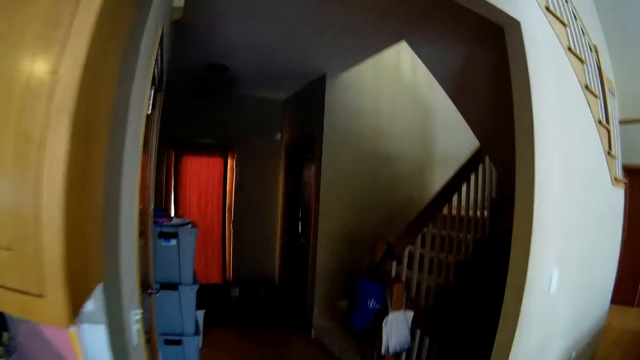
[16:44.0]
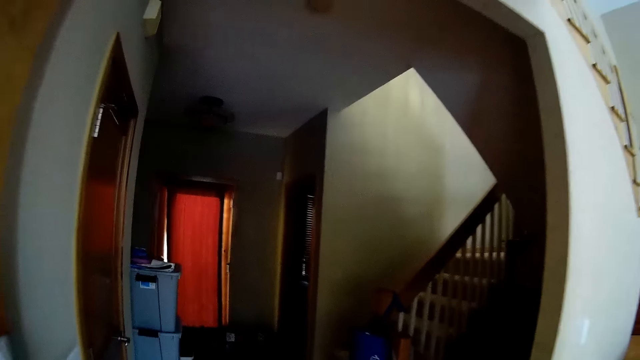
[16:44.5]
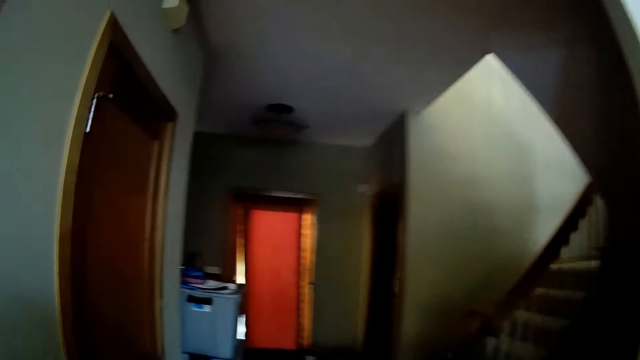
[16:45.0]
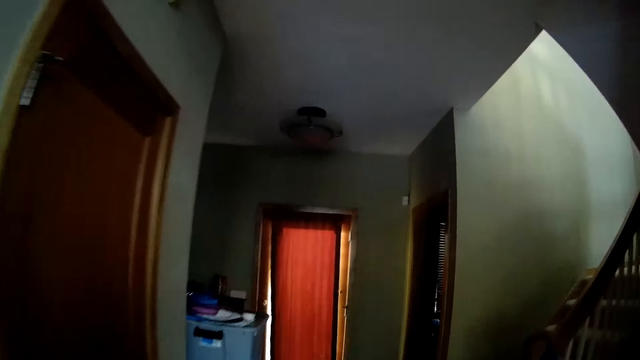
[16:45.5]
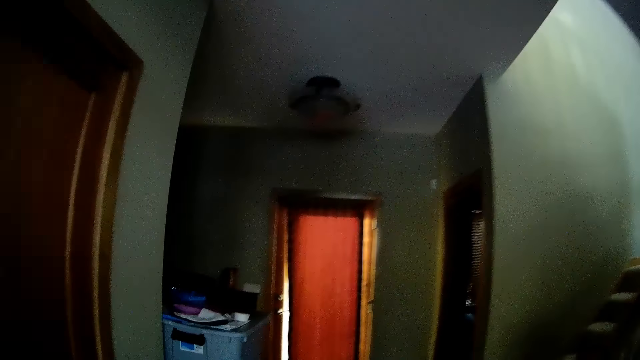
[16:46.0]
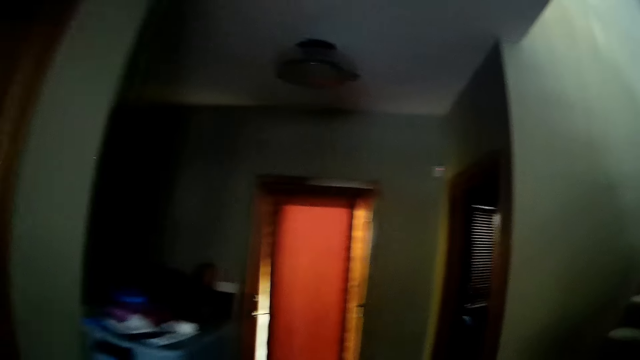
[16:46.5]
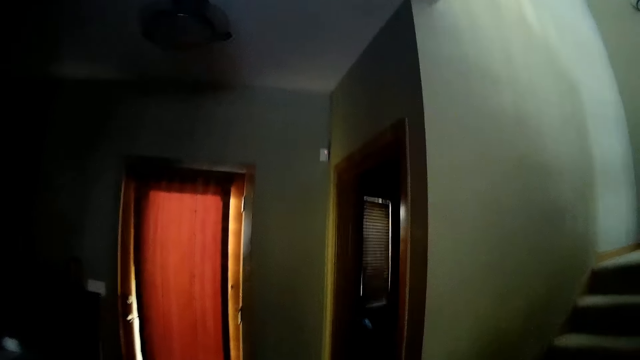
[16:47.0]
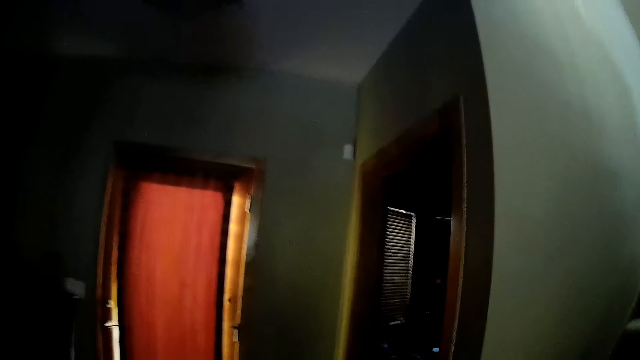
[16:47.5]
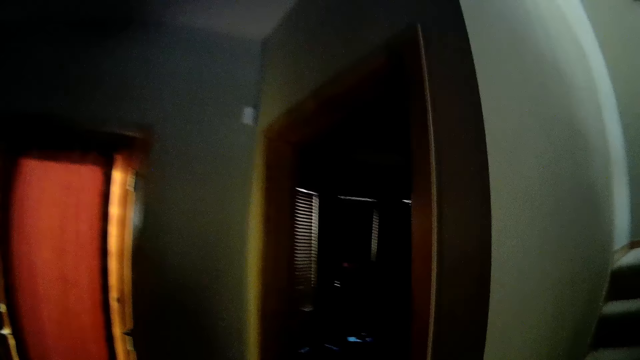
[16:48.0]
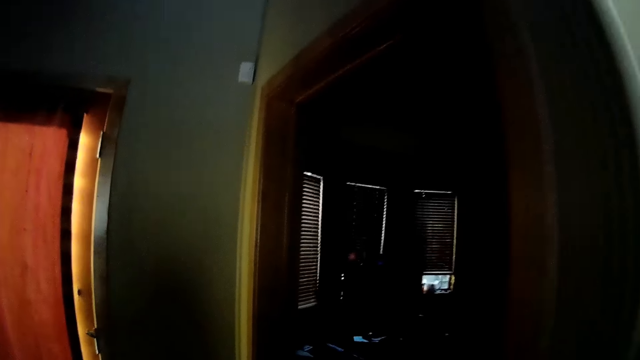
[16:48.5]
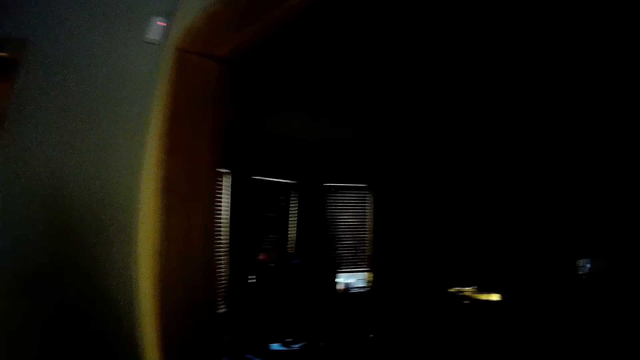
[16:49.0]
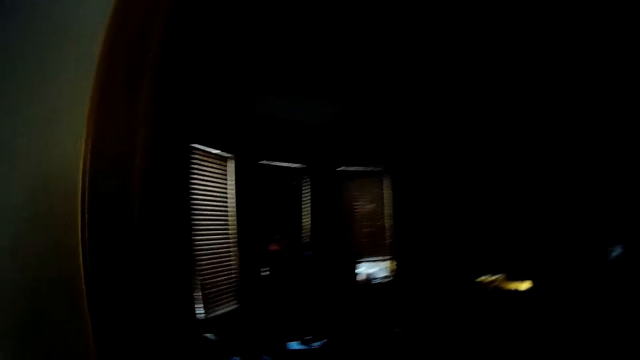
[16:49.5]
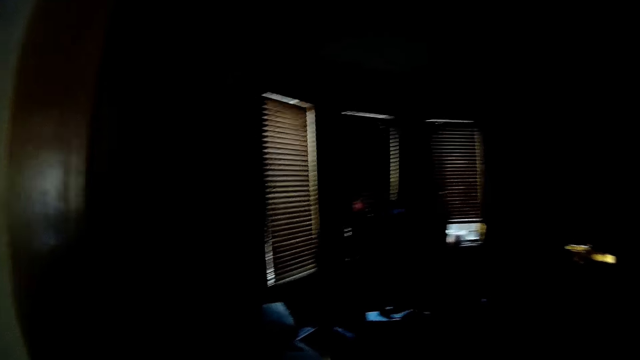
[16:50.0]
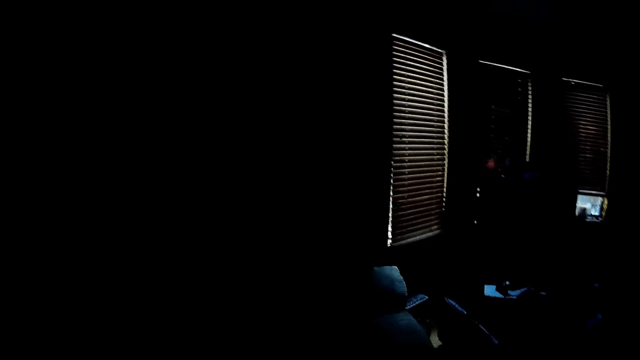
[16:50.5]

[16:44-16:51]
The camera wearer walks to the study room.
